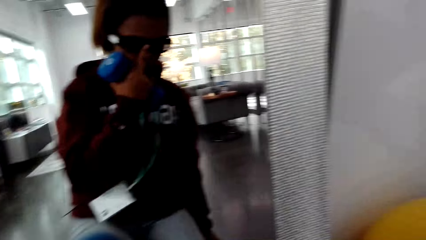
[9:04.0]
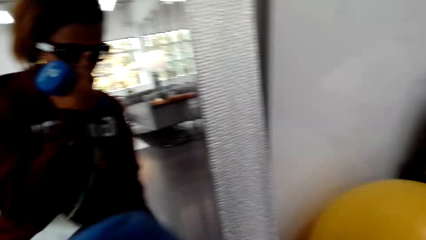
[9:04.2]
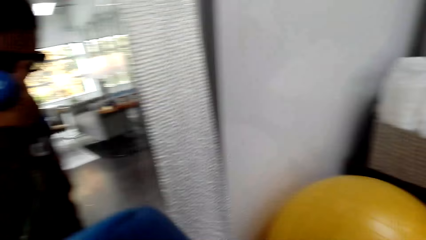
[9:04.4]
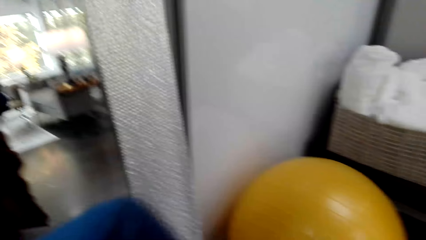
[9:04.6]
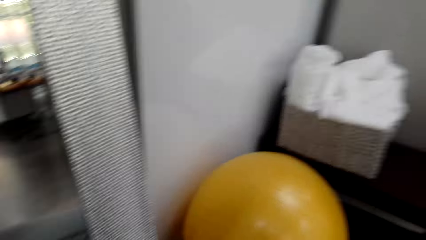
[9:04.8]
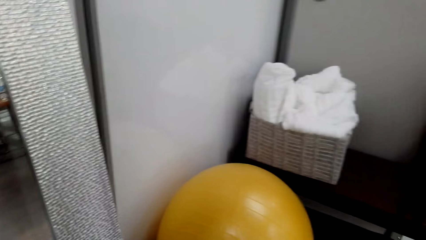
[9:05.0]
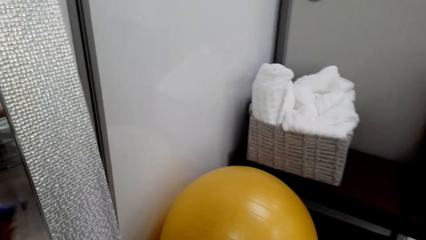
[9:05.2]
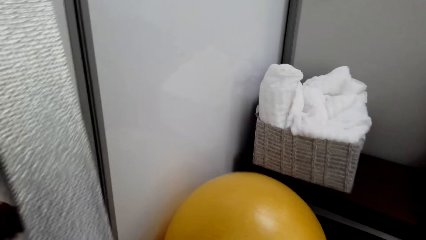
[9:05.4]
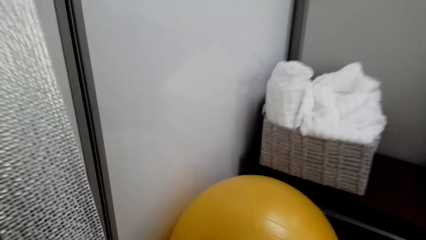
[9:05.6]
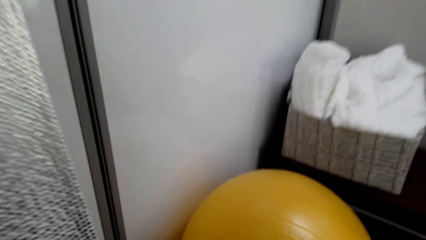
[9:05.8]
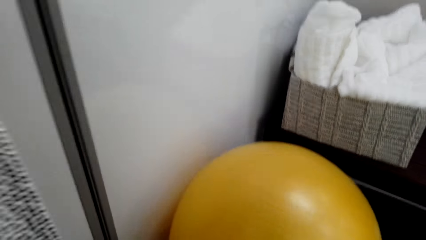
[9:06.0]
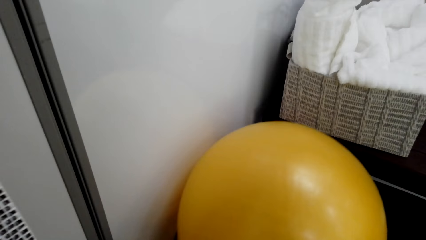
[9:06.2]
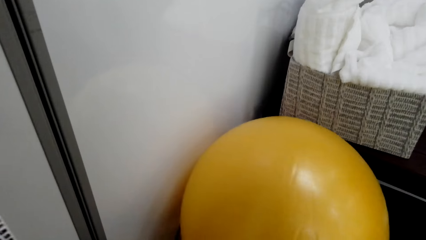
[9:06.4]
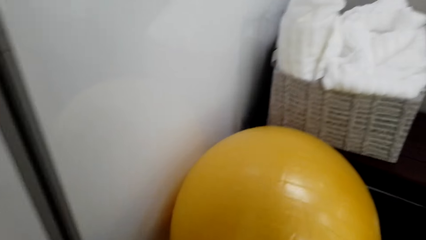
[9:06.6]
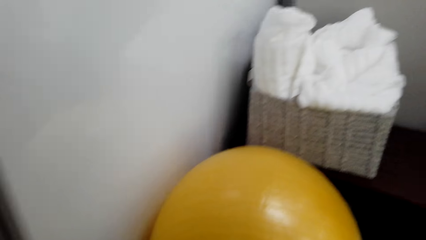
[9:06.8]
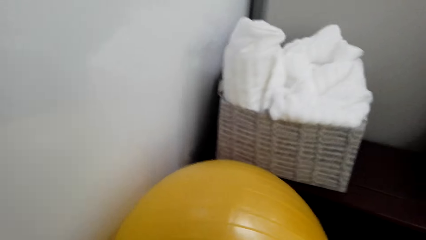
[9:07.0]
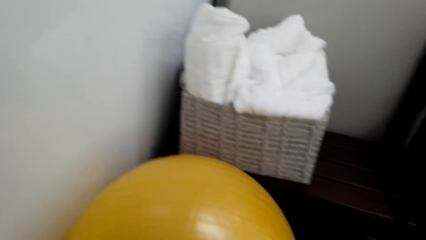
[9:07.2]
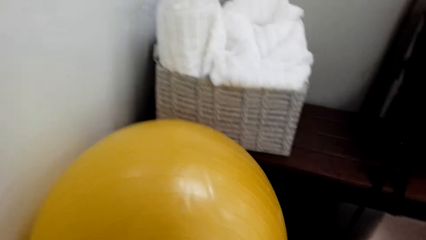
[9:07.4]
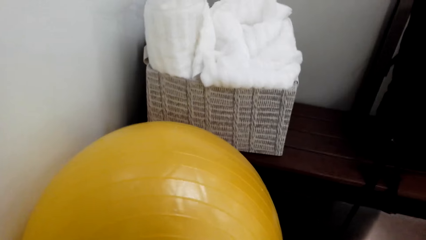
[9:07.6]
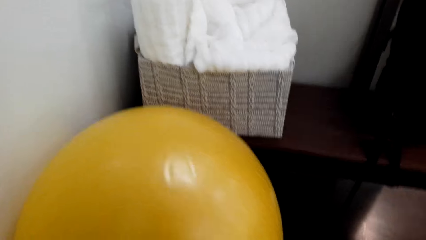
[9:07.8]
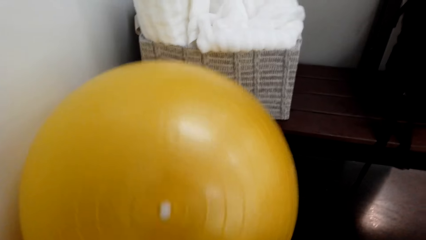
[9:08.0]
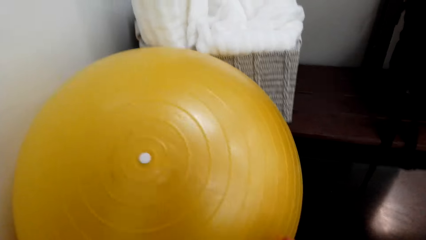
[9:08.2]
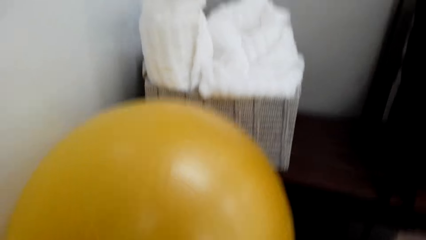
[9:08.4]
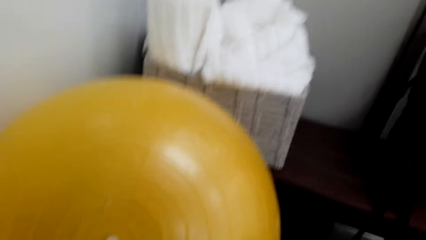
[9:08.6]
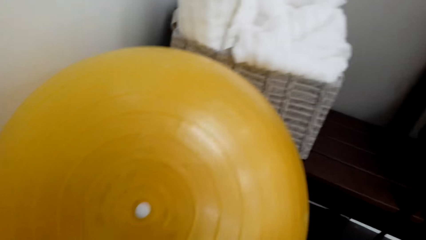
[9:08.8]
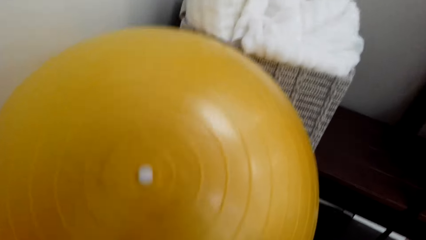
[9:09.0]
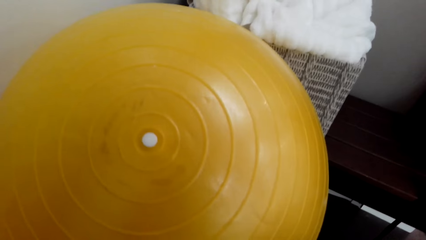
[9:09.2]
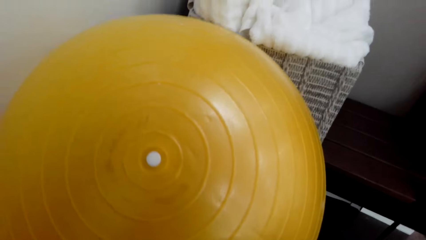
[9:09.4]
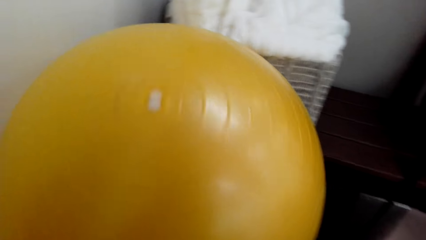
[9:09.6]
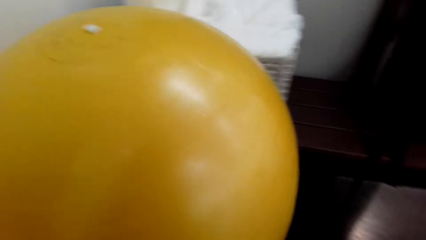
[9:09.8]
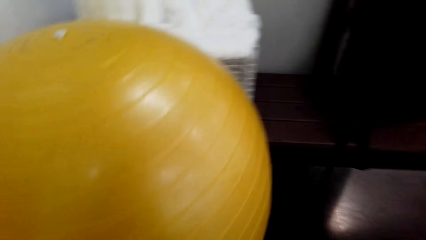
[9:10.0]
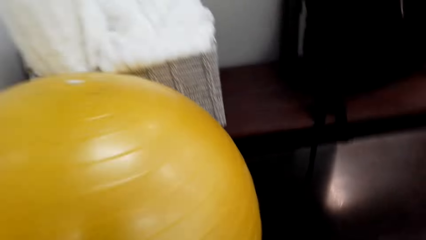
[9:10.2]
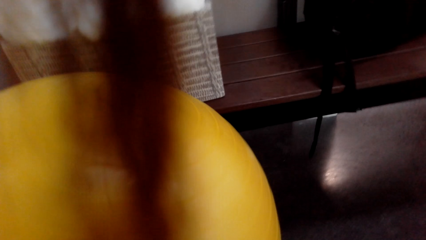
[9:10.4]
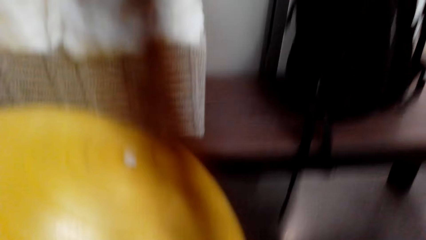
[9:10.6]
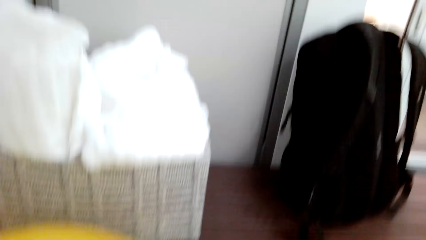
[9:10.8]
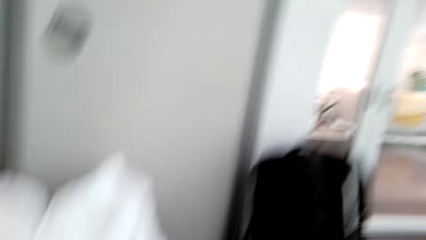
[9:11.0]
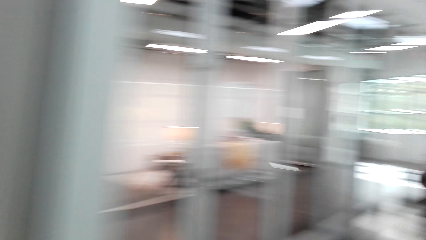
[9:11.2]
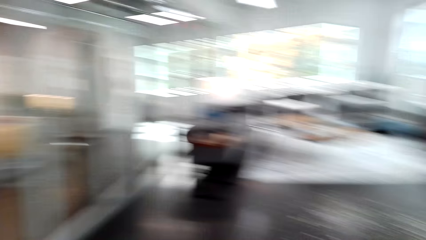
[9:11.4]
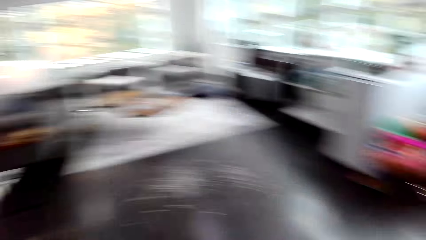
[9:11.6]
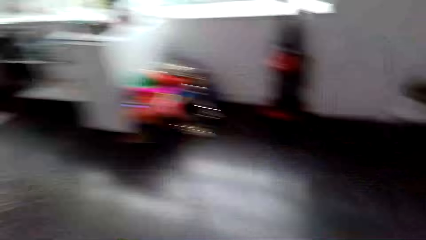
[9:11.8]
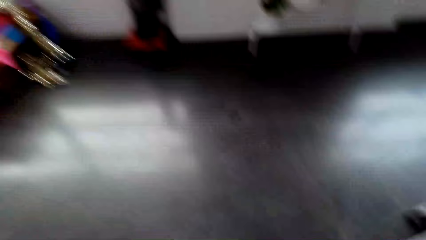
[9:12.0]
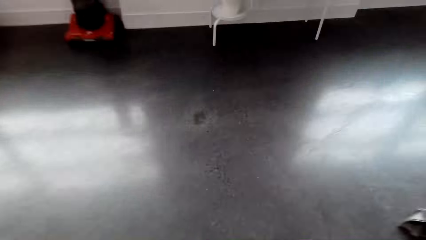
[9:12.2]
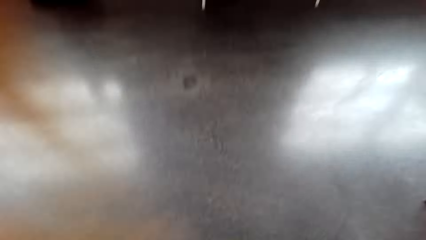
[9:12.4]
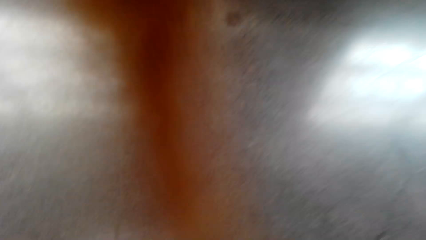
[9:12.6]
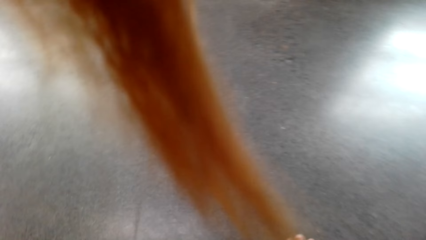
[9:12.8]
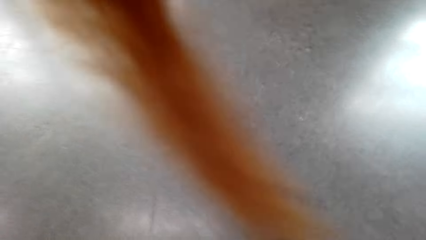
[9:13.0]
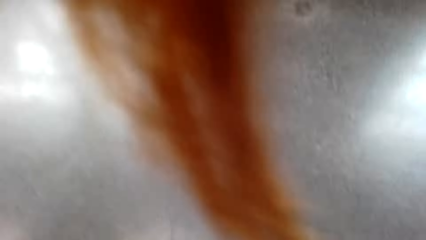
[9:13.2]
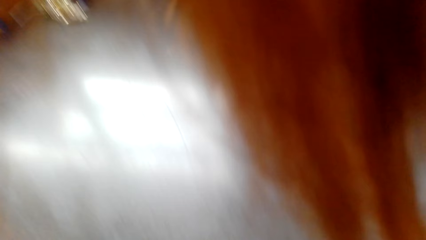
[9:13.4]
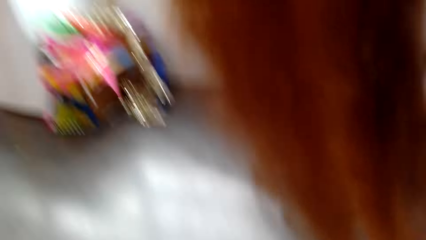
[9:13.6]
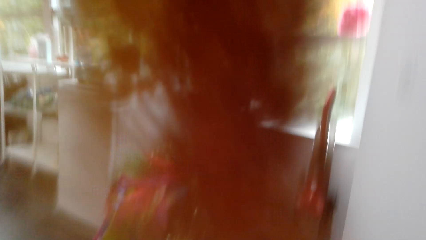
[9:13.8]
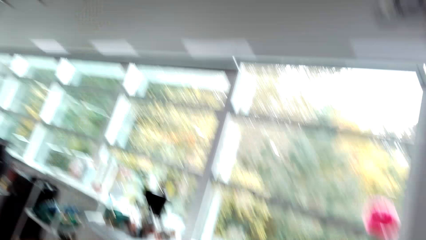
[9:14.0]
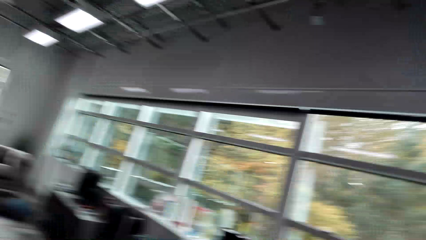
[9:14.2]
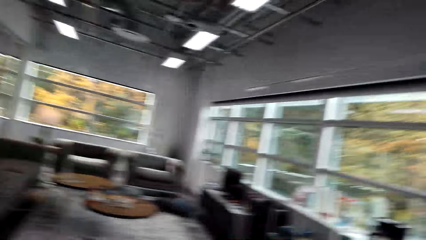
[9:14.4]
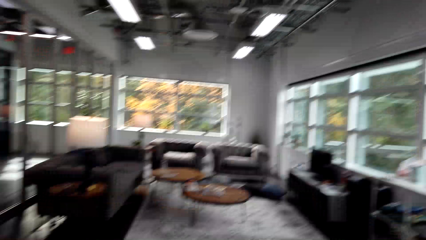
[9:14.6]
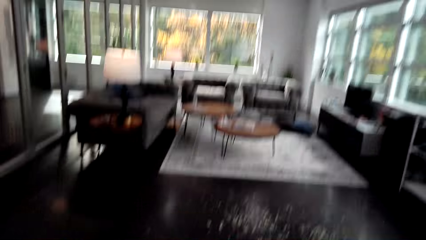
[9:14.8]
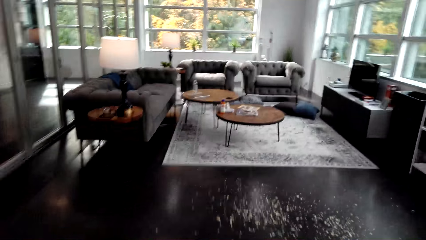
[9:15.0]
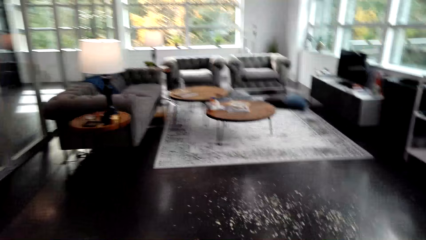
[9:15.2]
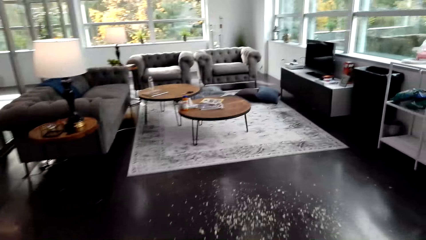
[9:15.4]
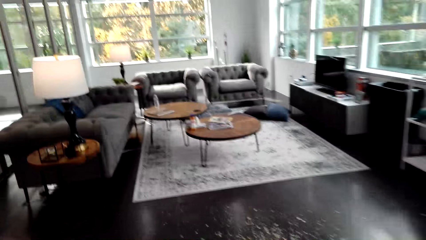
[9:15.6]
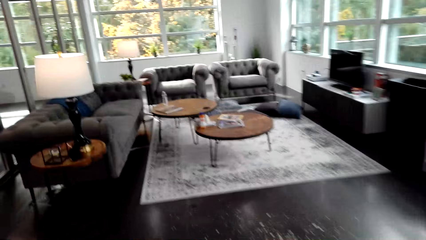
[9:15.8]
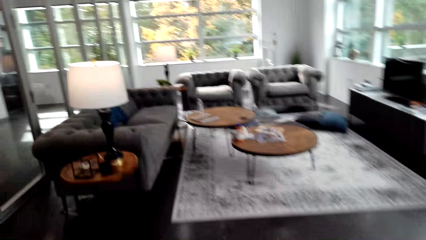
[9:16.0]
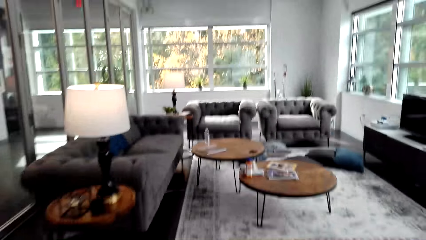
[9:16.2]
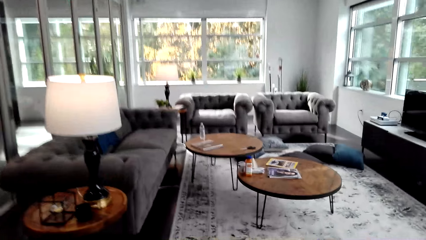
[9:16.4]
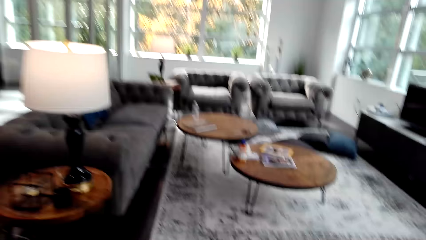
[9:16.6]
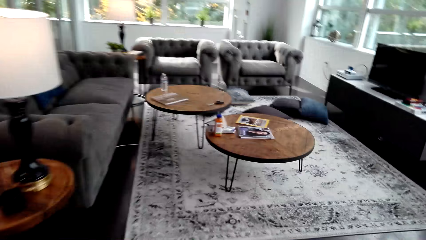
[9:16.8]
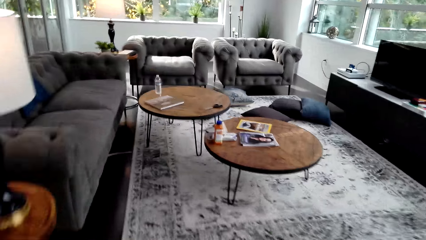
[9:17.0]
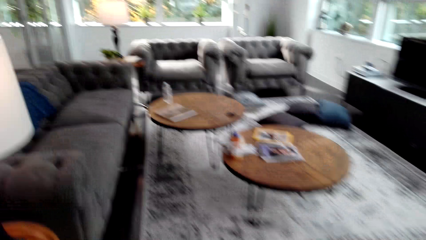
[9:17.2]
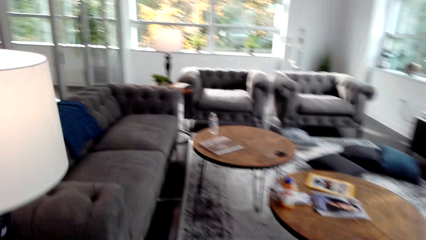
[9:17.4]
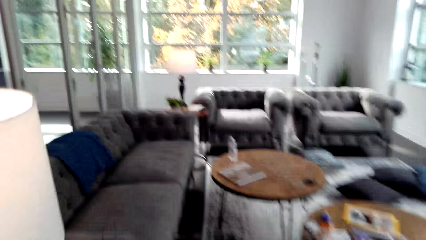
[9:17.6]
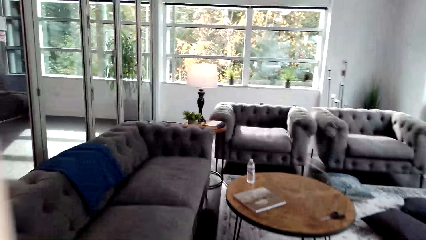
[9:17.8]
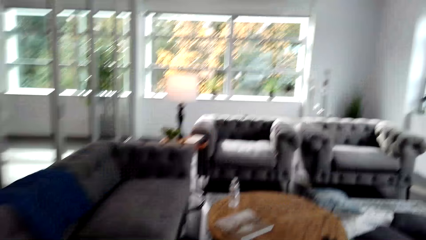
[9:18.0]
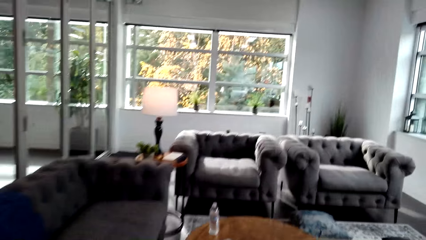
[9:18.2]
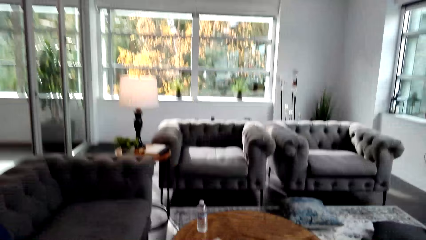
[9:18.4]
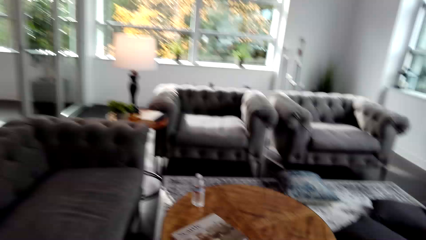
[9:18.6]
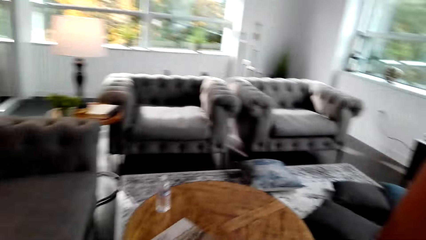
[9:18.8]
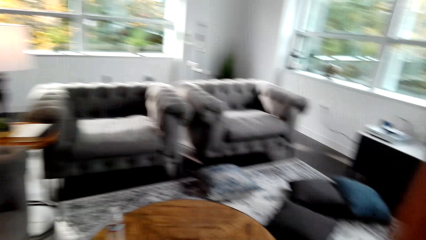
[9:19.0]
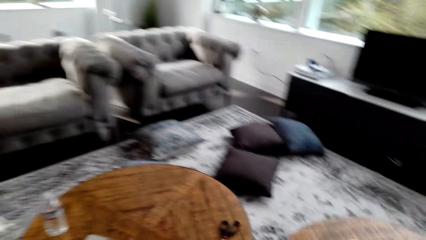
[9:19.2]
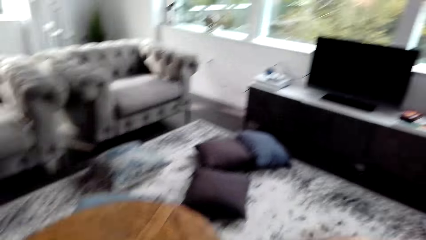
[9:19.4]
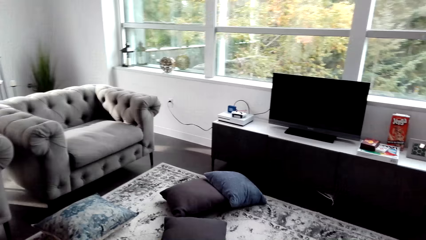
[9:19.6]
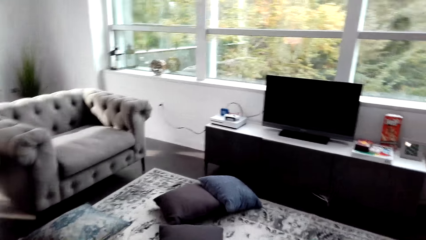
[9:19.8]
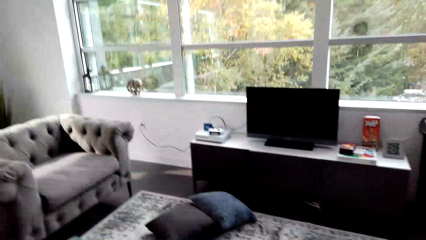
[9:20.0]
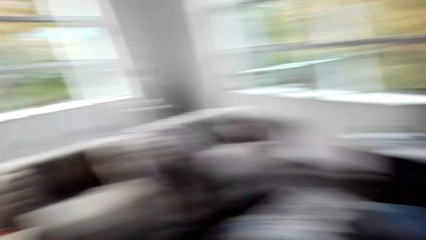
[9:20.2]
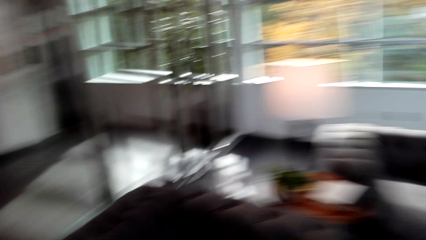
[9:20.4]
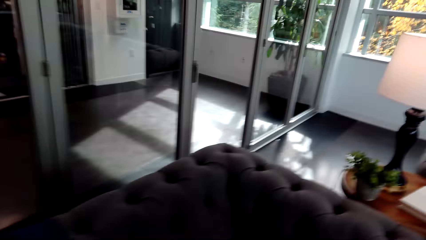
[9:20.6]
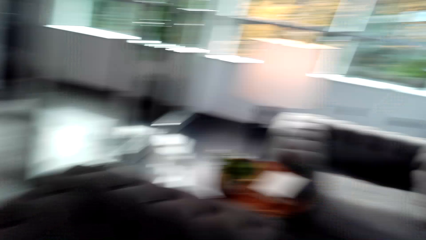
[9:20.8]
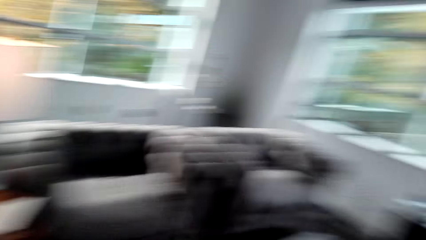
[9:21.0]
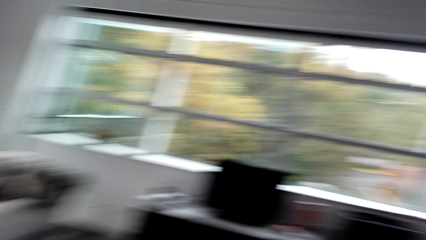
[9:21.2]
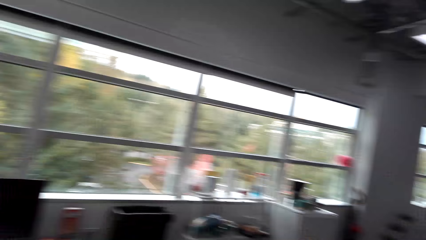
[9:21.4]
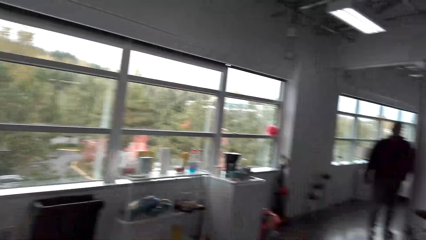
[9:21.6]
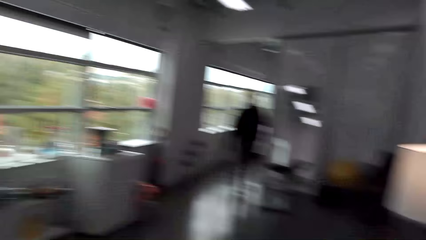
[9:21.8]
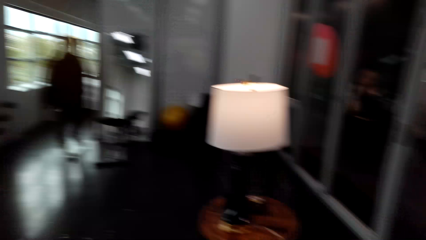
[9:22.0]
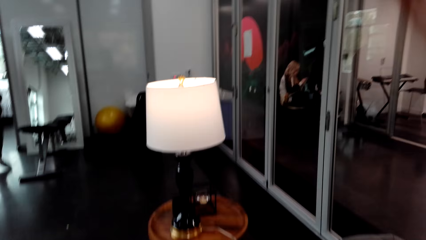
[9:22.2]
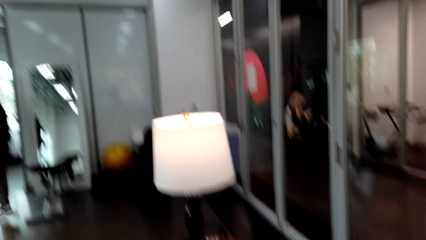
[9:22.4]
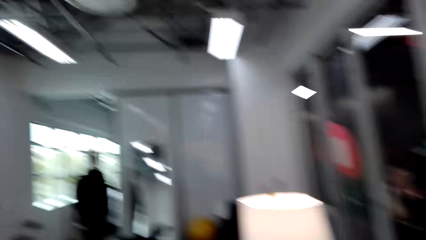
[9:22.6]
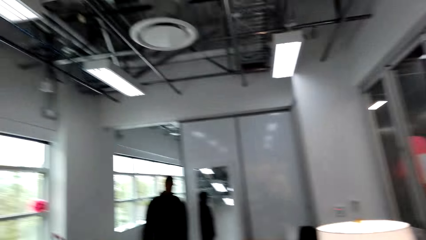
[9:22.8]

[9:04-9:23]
The camera wearer adjusts the camera. They adjust the glasses. They stare at a gym ball. They walk around. They touch the gym ball. They turn around. They look around. They walk around. They look around the room.
